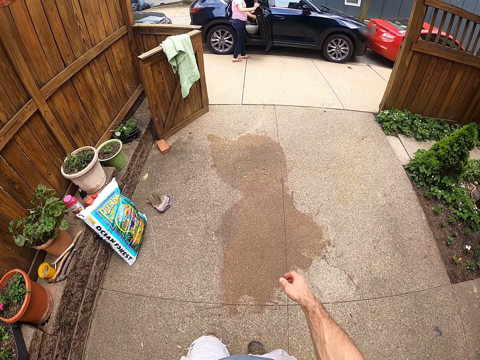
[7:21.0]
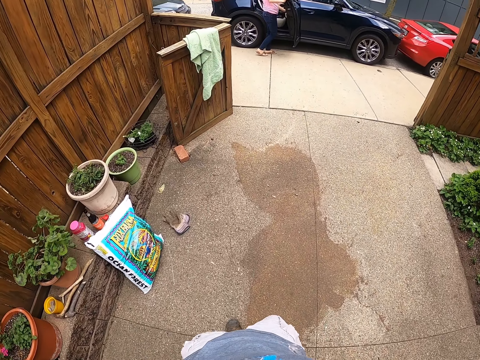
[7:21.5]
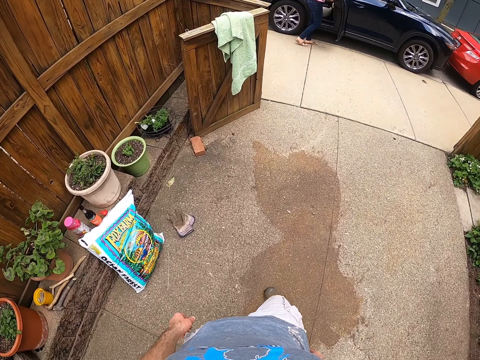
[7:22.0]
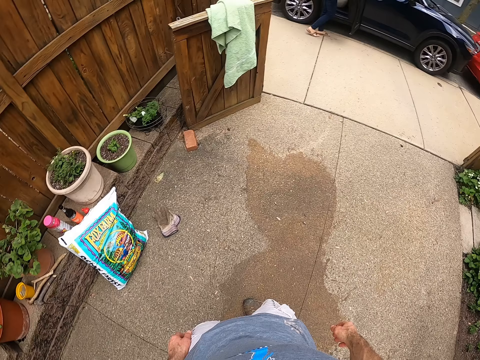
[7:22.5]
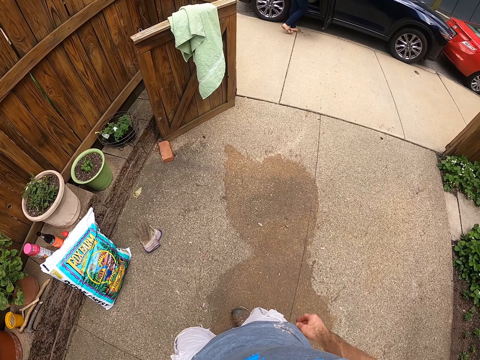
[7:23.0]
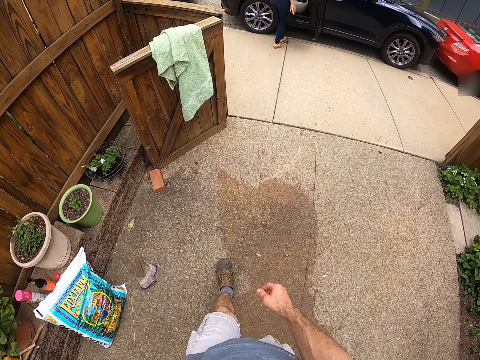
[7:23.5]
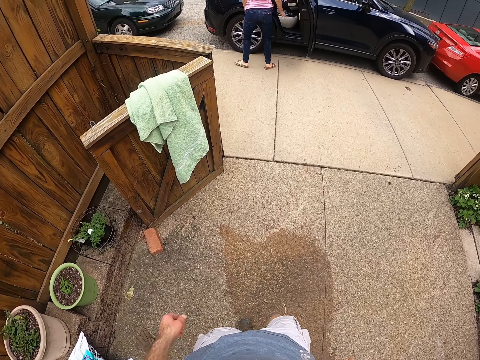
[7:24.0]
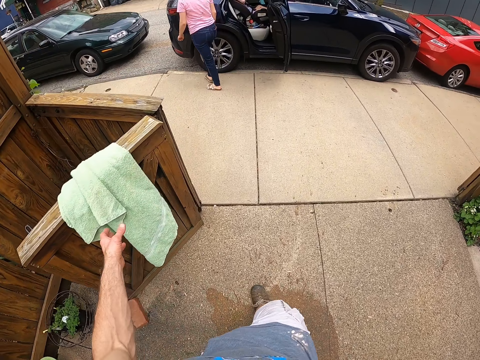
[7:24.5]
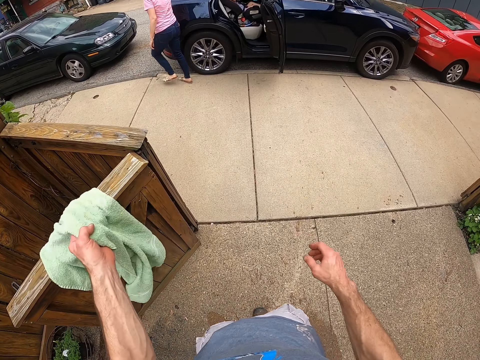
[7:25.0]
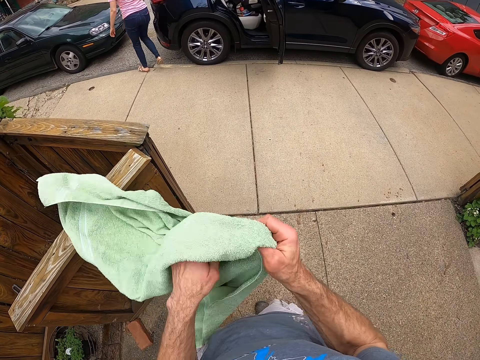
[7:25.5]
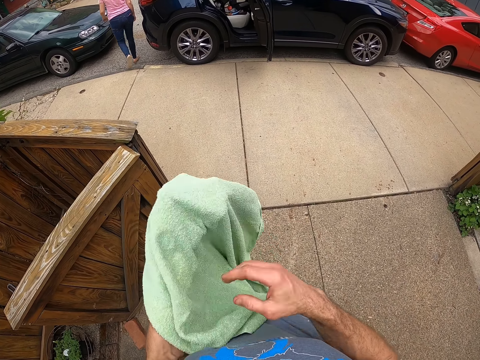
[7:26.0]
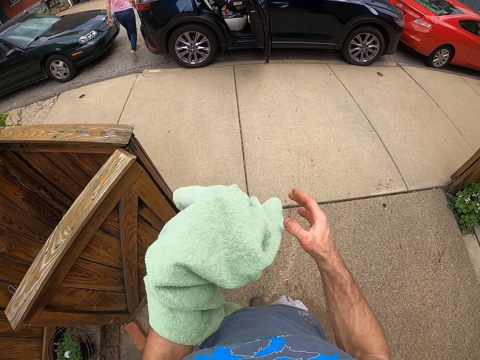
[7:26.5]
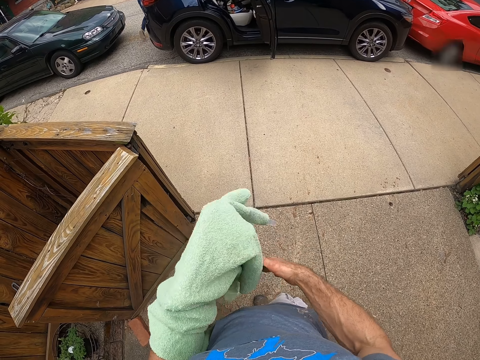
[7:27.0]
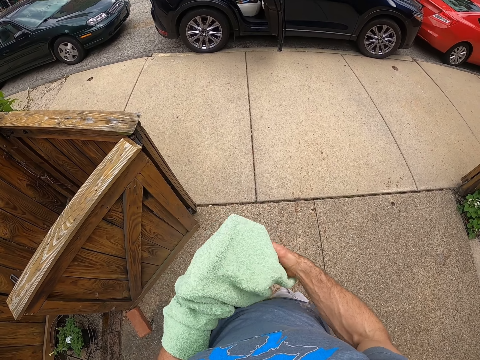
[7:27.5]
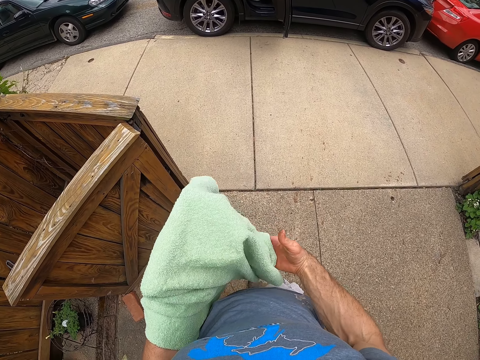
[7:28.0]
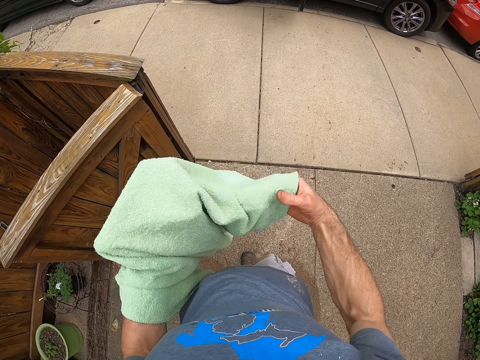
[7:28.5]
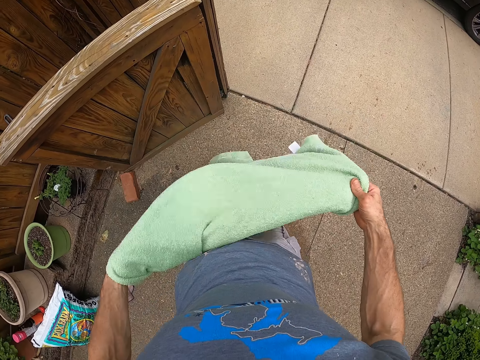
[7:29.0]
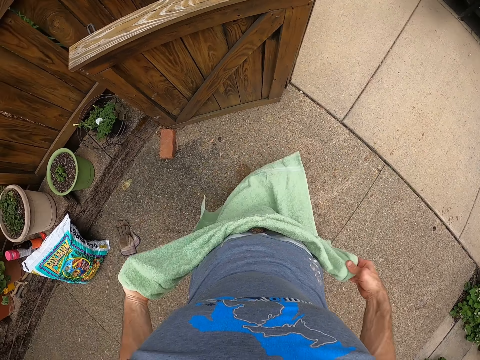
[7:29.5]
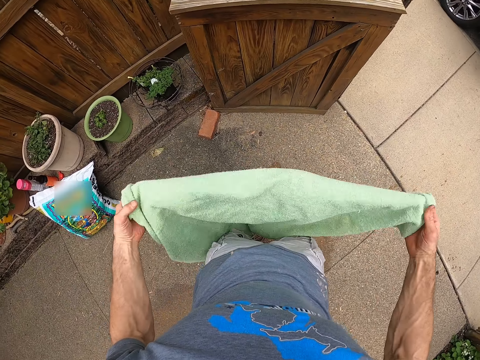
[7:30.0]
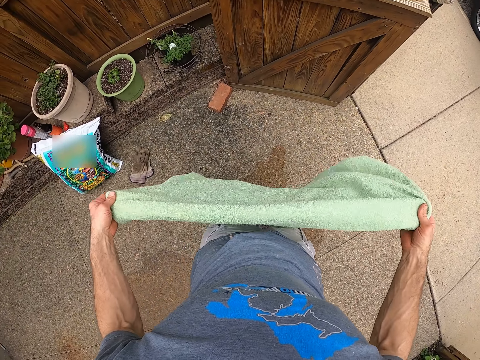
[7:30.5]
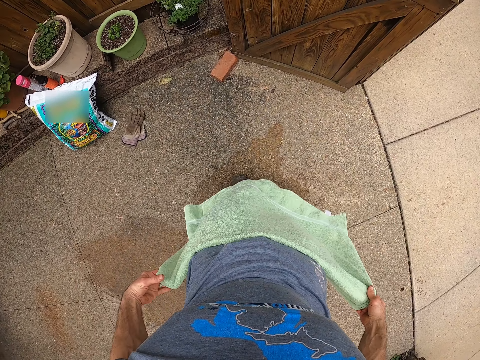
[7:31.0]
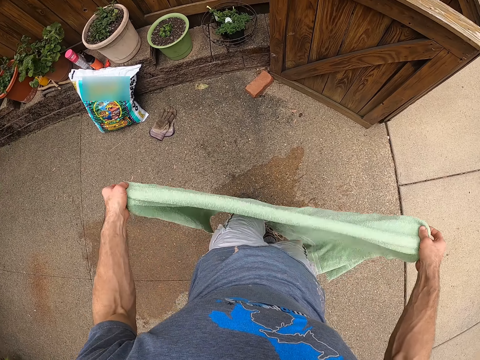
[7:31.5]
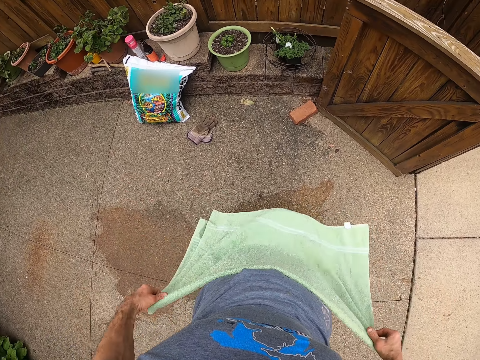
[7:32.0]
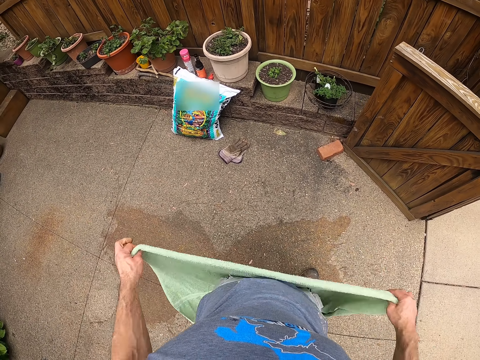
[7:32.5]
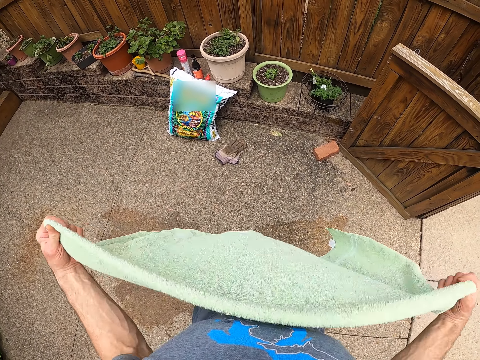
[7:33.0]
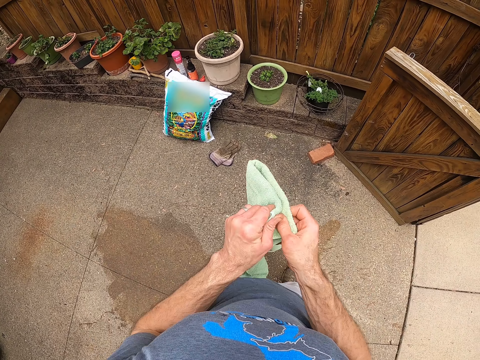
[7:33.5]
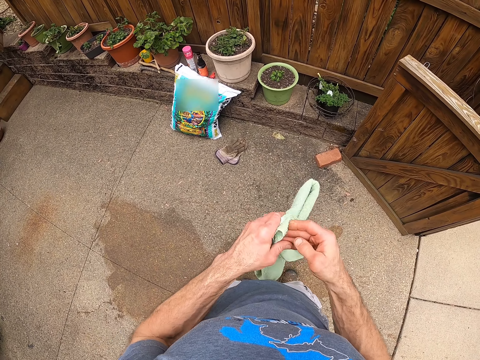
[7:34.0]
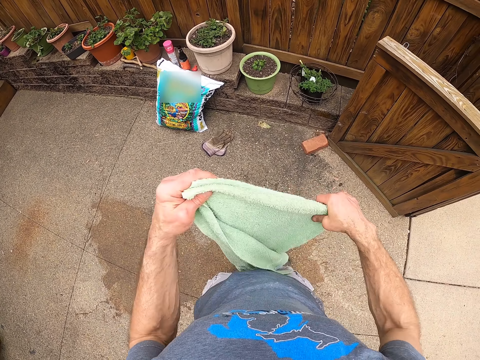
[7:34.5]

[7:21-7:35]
The camera wearer takes a towel from the wooden fence. He folds the towel and wipes his hands with the towel. He folds the towel.

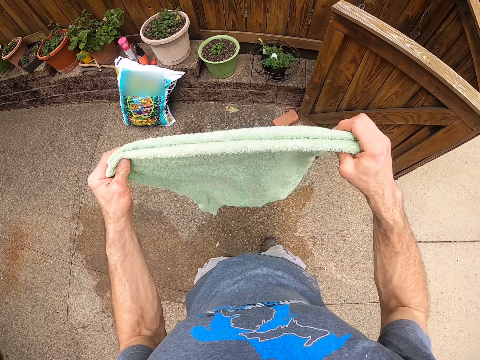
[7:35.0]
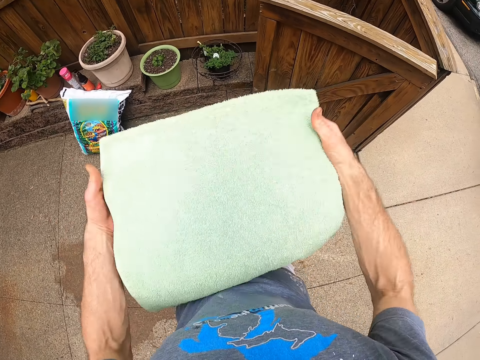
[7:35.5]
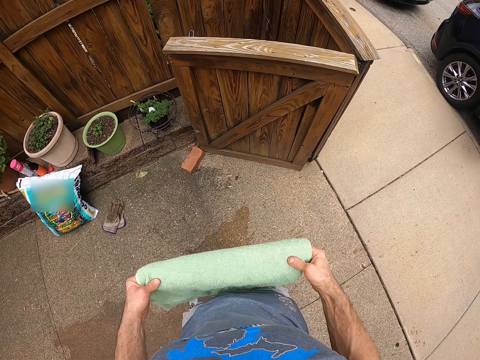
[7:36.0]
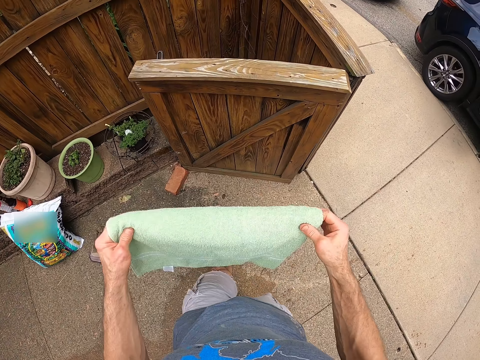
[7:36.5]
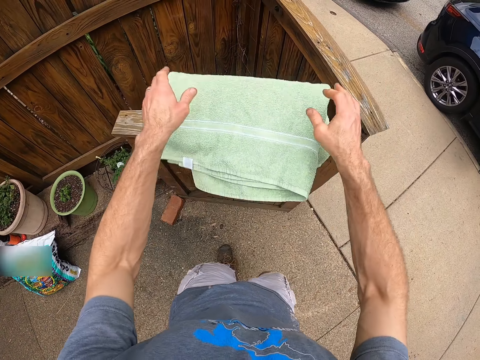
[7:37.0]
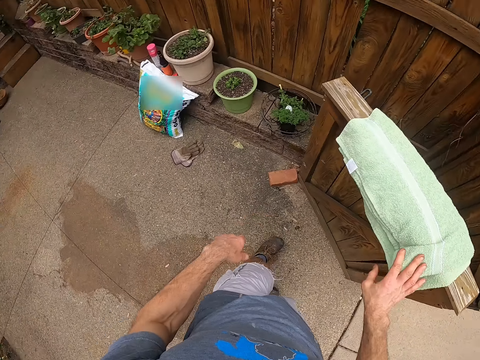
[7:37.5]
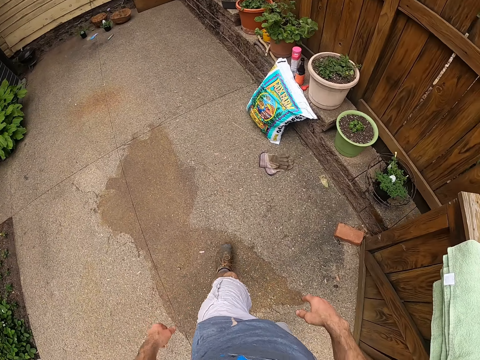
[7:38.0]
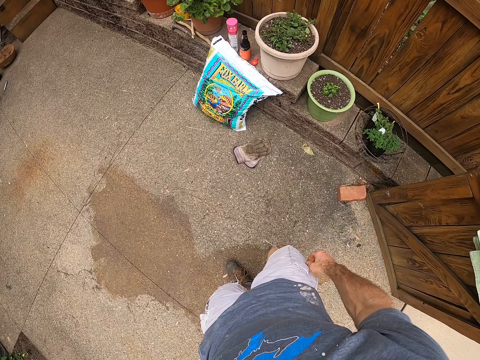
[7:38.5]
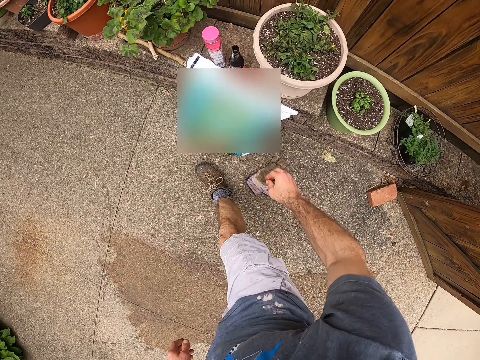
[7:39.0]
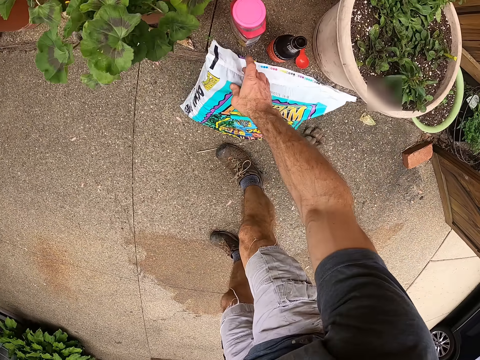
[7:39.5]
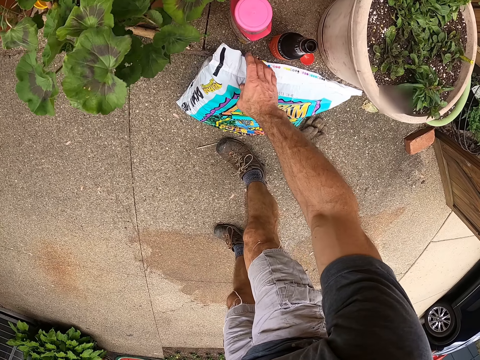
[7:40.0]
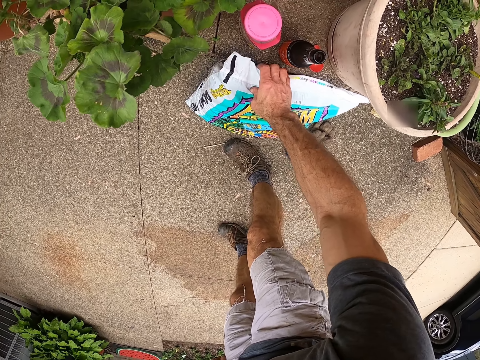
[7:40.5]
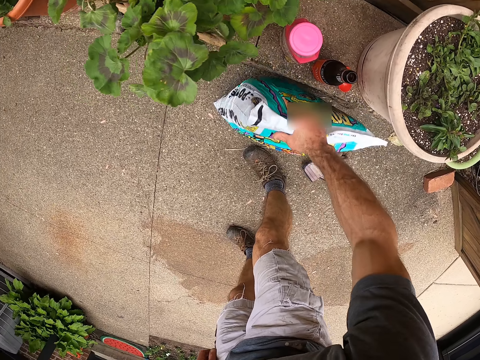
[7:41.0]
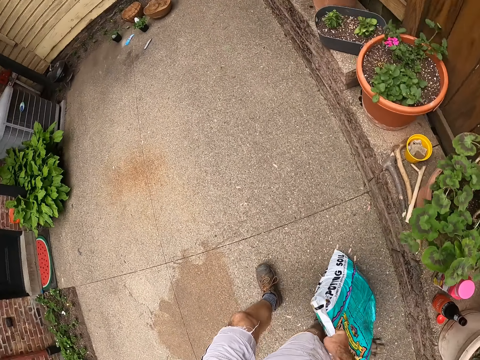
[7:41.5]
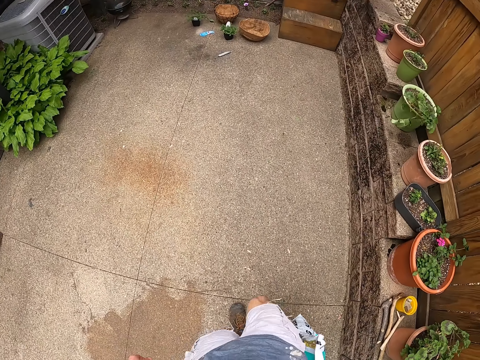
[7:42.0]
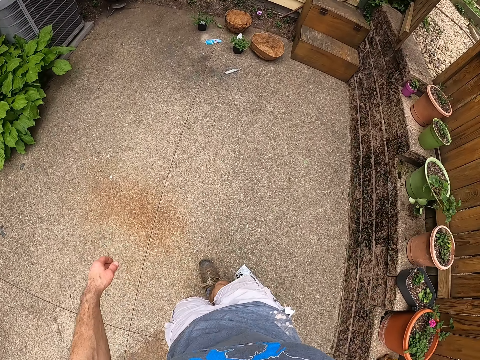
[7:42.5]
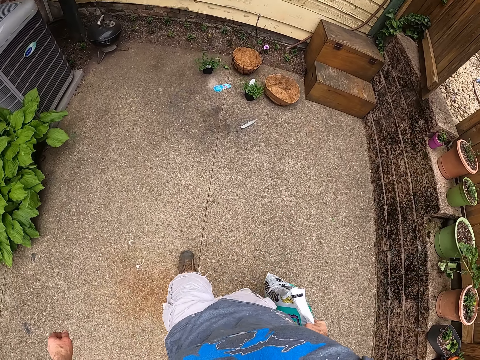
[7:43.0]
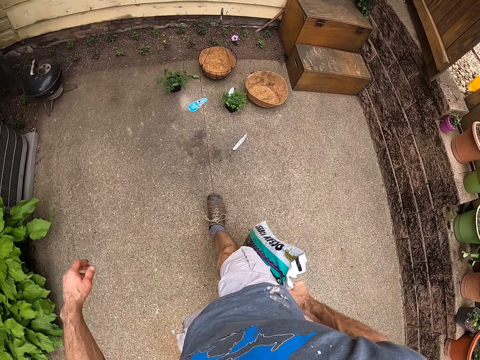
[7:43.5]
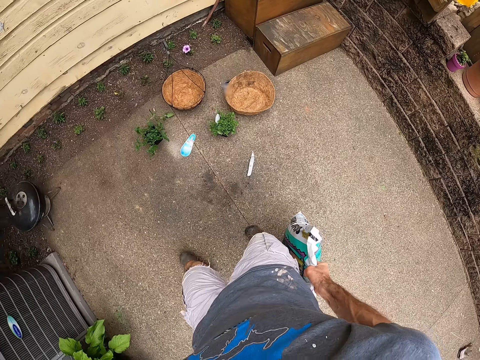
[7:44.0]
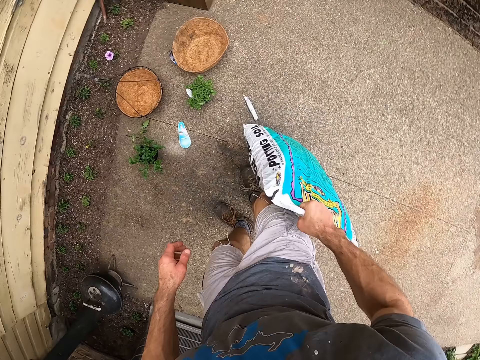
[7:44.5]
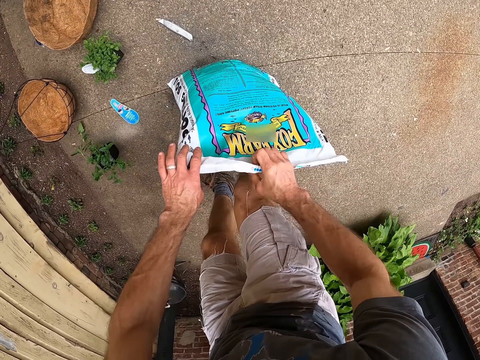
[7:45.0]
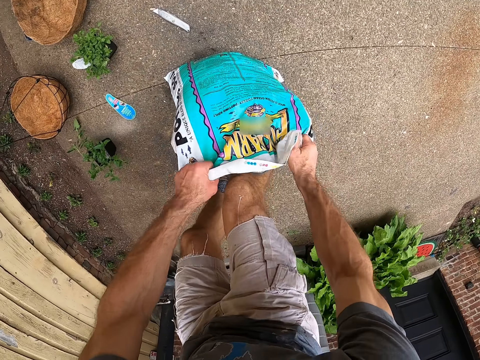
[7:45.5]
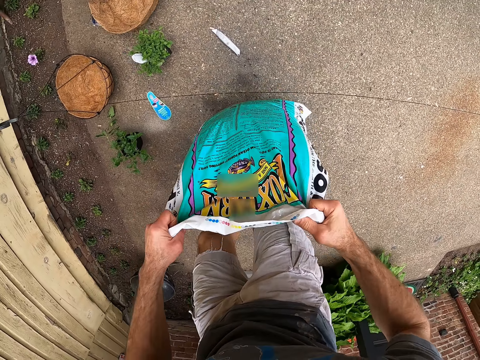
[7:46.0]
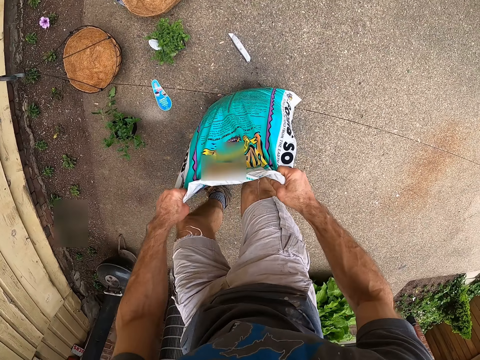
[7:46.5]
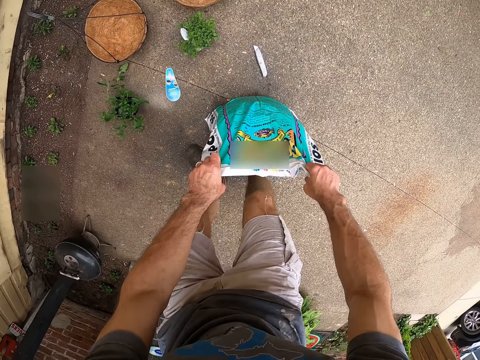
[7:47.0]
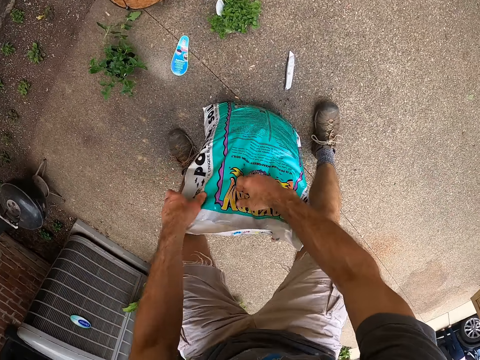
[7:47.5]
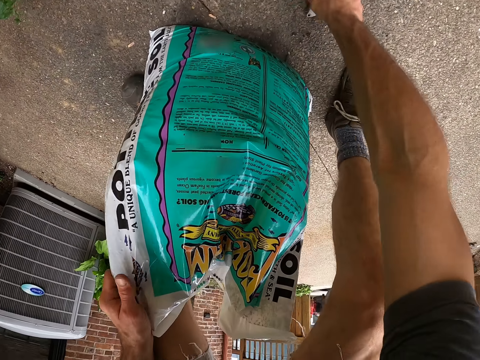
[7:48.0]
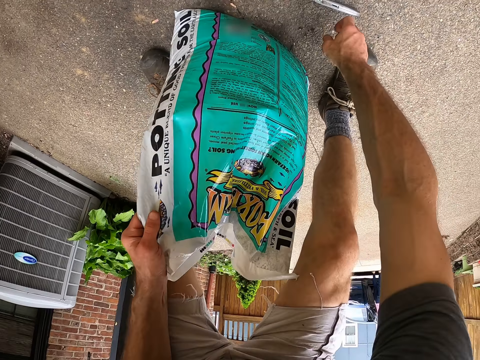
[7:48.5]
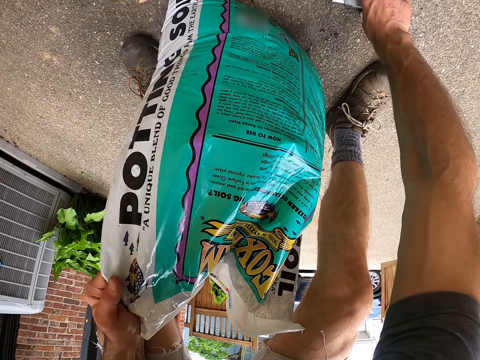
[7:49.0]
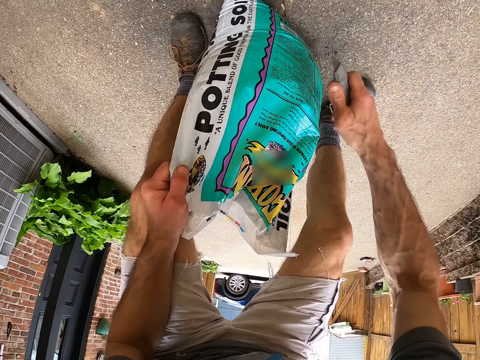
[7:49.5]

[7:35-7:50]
The camera wearer places the towel on the fence. They pick up a soil bag on the floor beside the fertilizer, carry the soil bag to the plant hanger and place the soil bag on the floor. They take the retractable knife from the floor.
